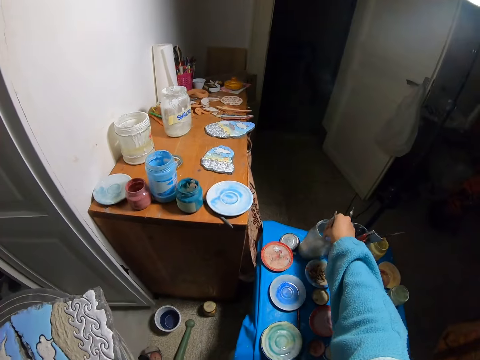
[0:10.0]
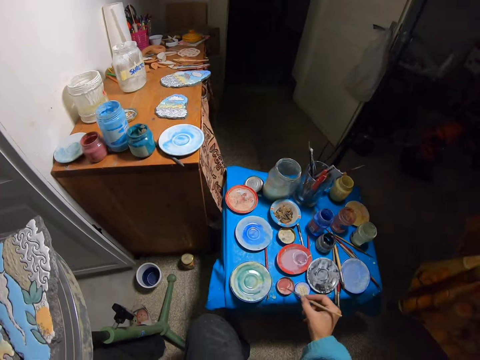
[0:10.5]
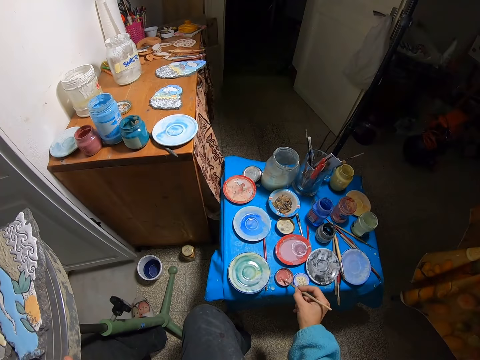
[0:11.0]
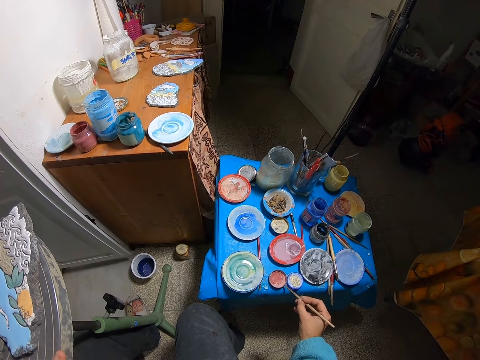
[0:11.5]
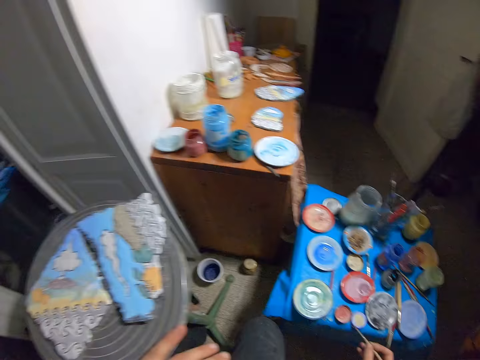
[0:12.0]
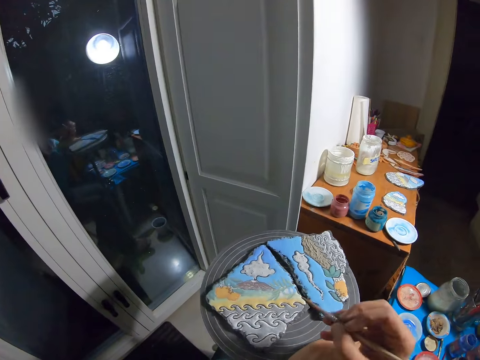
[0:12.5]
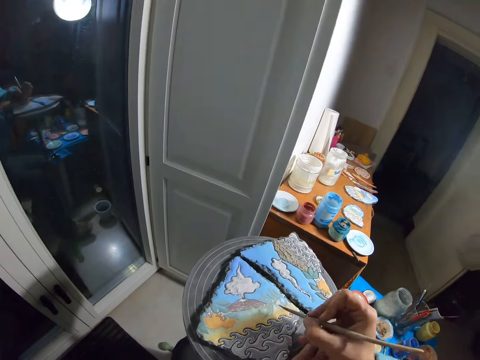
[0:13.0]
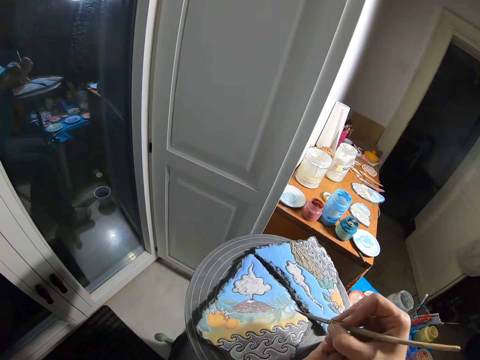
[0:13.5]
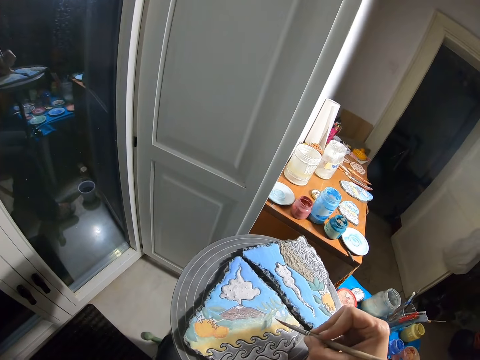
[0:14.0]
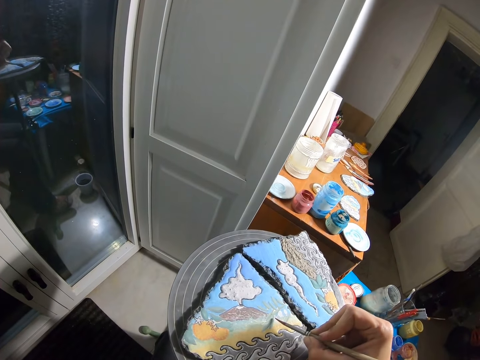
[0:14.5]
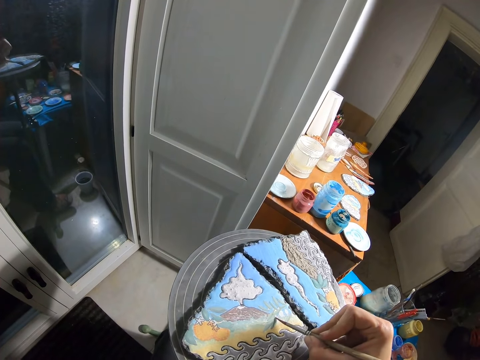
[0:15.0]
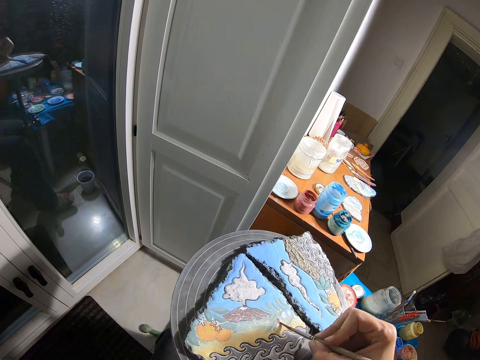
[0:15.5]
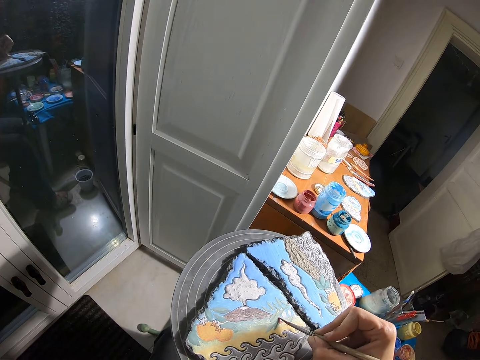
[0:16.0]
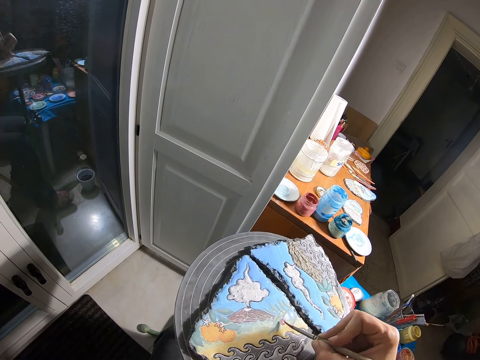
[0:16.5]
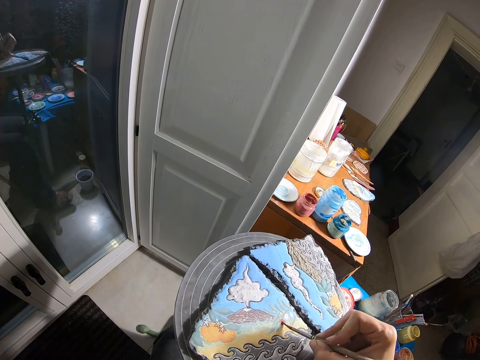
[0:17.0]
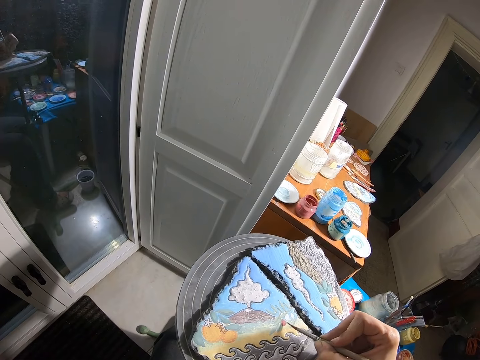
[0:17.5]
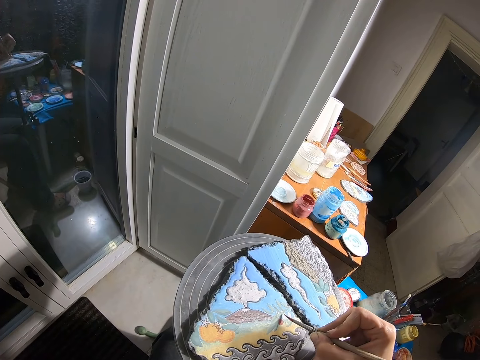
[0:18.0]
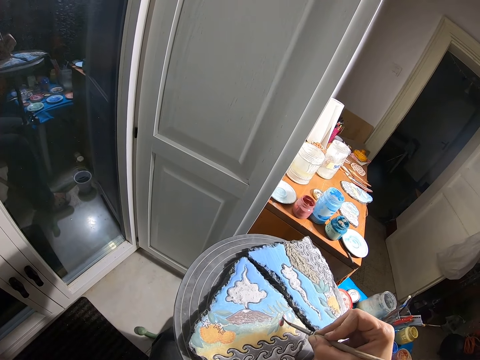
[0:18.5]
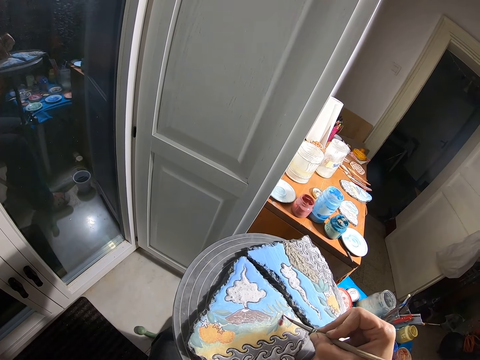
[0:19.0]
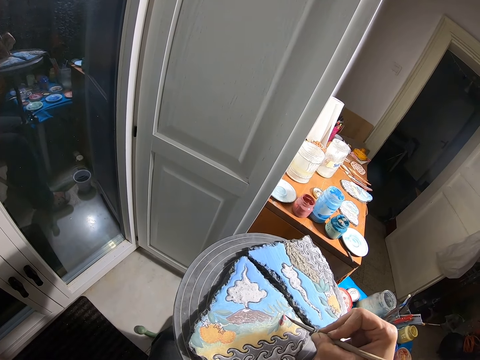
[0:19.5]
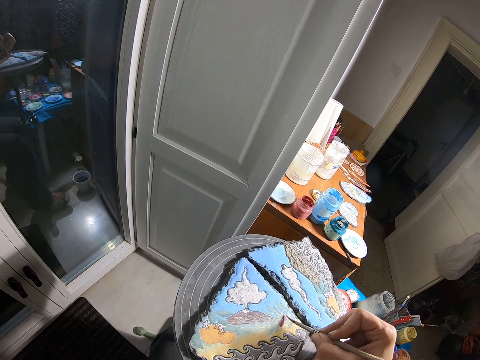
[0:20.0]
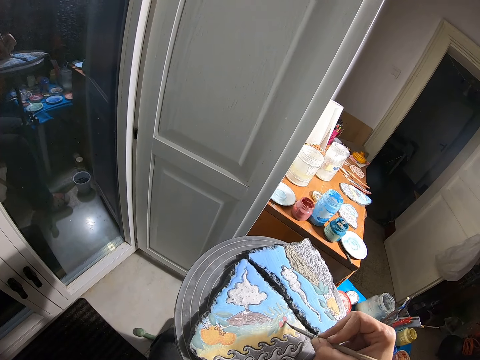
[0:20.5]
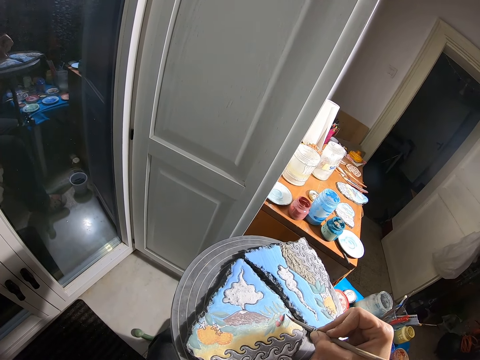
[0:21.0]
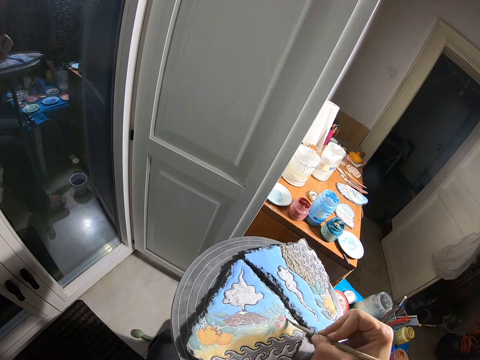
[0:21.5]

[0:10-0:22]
The camera wearer rubs the paint brush on the paint plate with his right hand. He paints a clay canvas with the paint brush in his right hand.

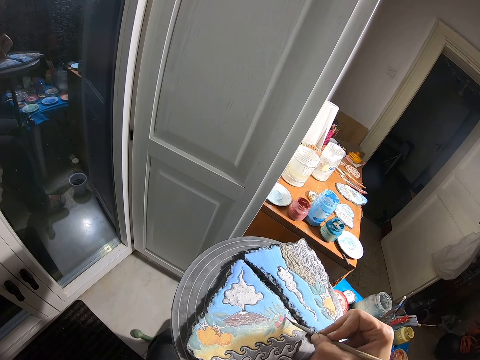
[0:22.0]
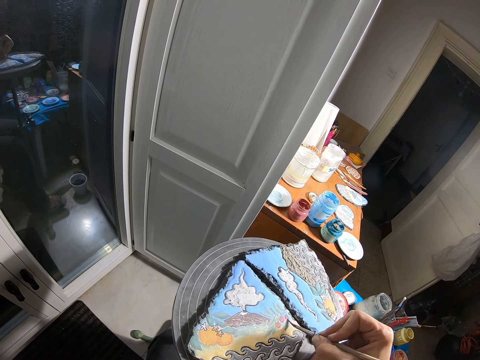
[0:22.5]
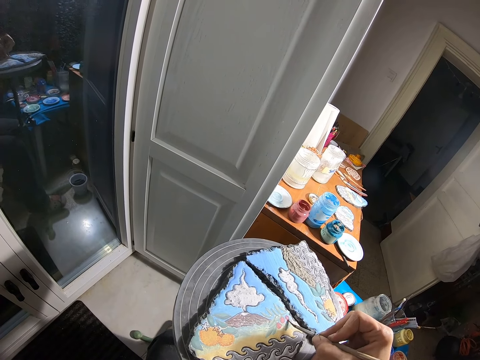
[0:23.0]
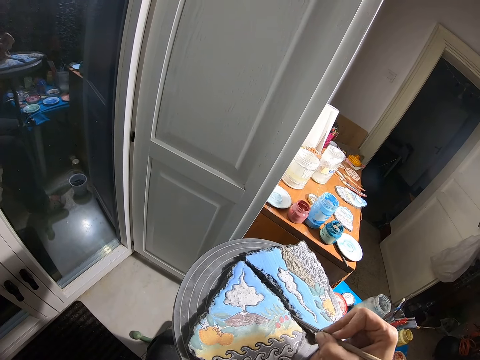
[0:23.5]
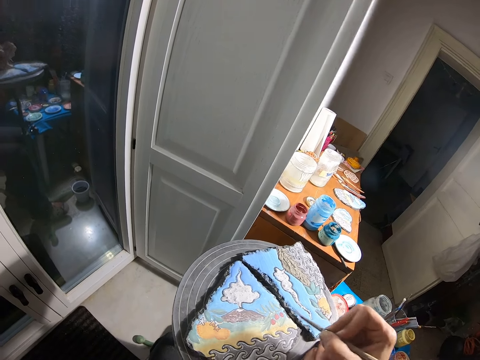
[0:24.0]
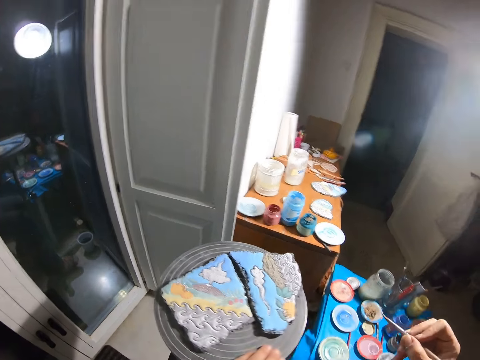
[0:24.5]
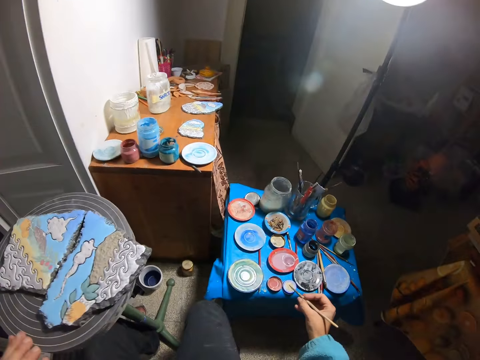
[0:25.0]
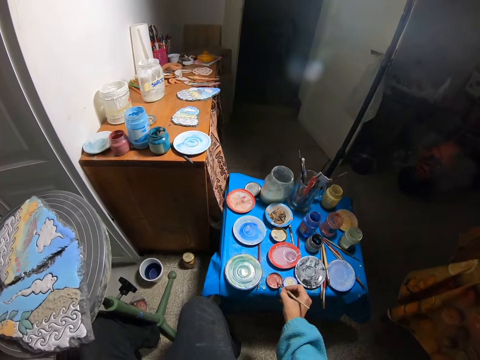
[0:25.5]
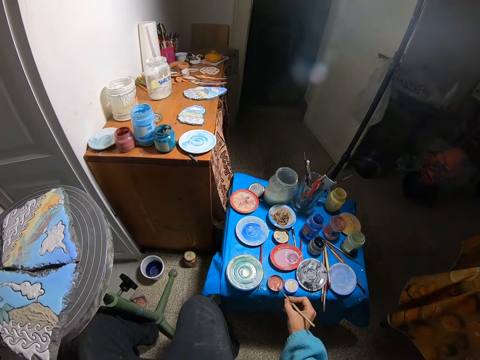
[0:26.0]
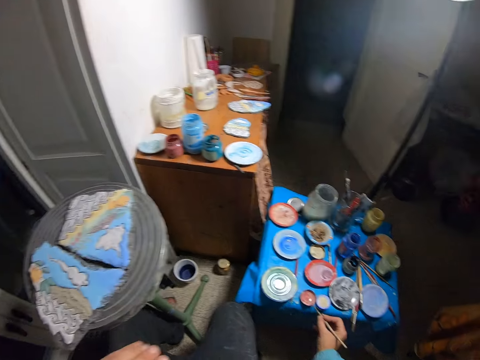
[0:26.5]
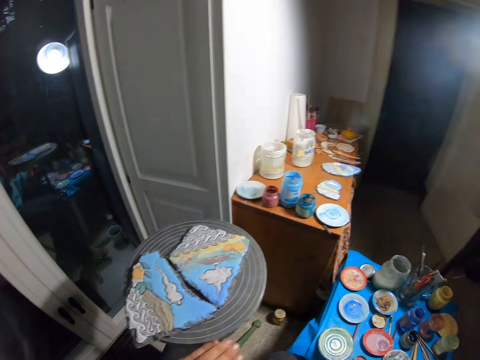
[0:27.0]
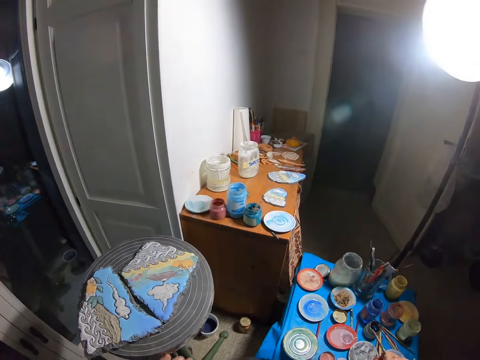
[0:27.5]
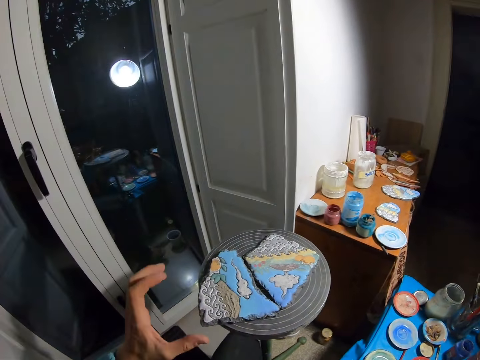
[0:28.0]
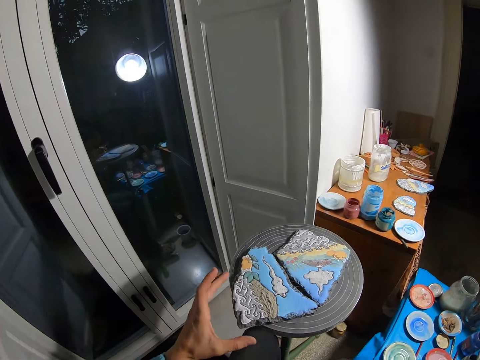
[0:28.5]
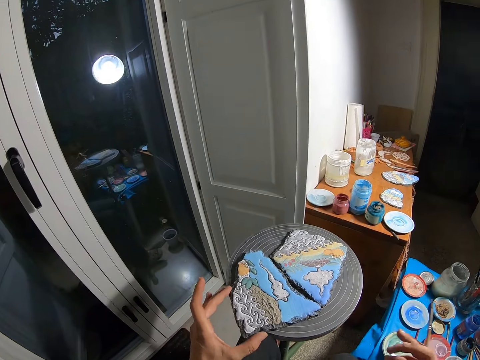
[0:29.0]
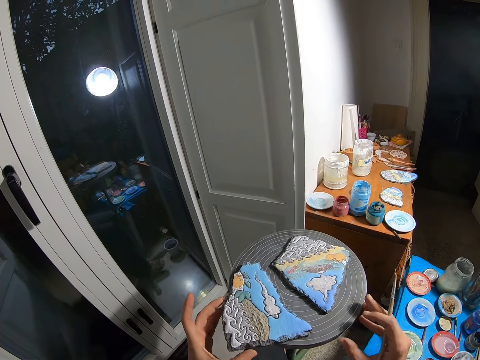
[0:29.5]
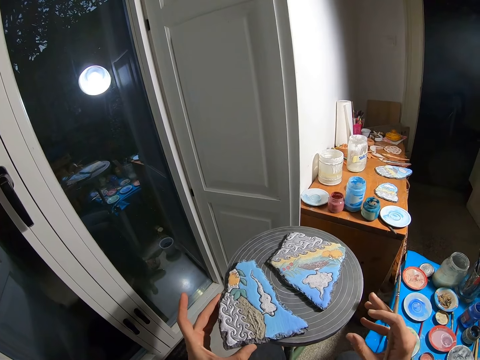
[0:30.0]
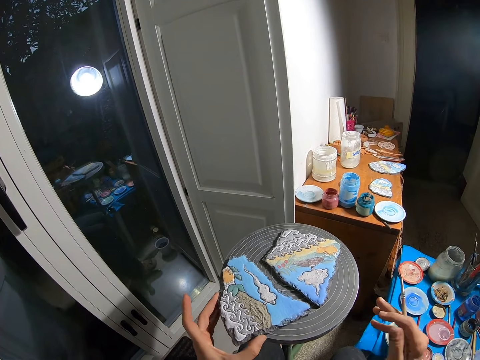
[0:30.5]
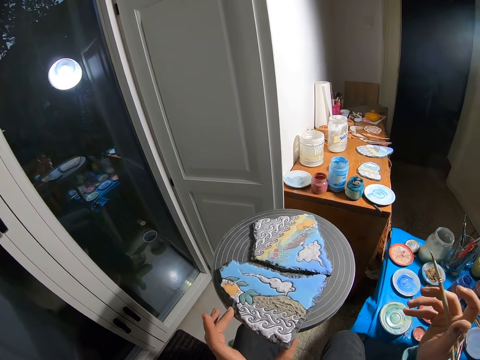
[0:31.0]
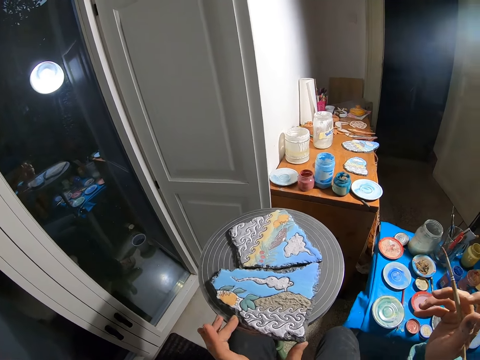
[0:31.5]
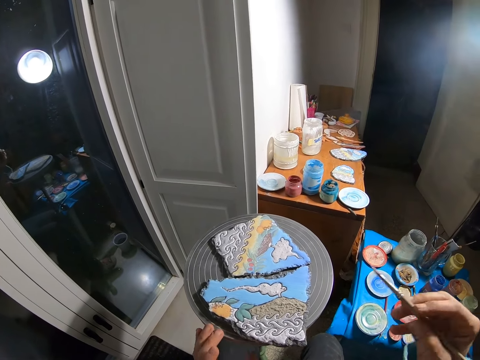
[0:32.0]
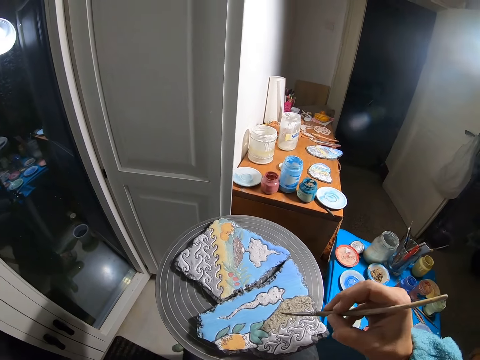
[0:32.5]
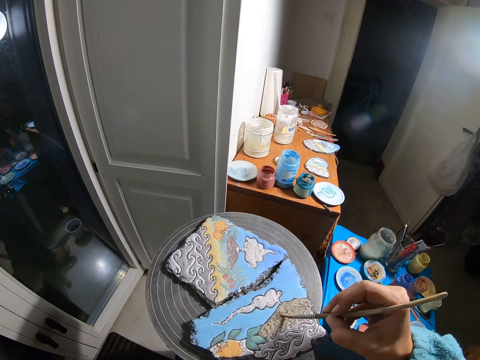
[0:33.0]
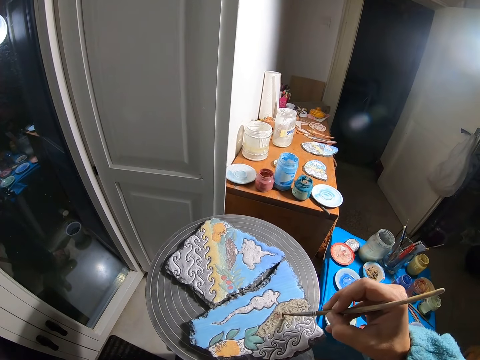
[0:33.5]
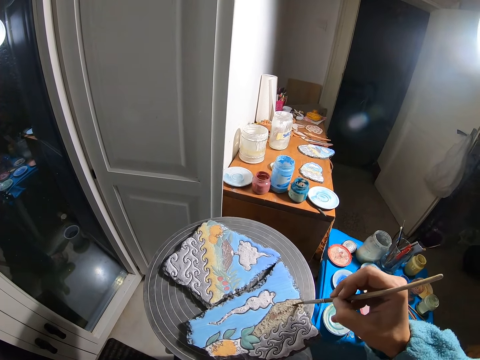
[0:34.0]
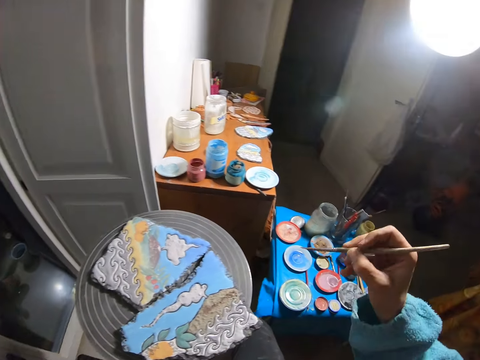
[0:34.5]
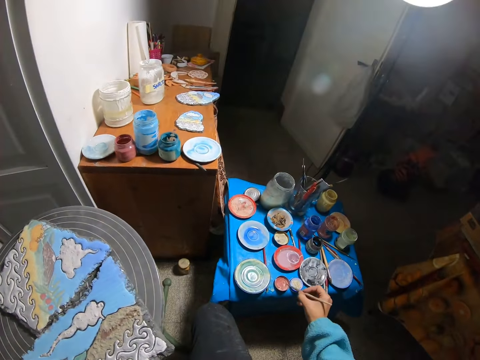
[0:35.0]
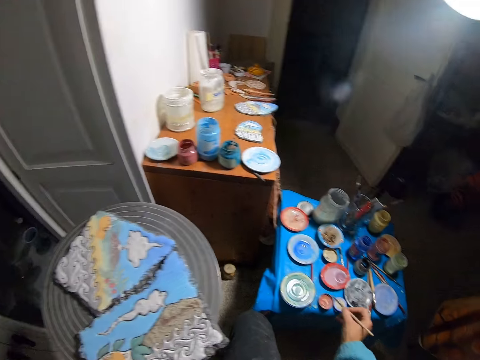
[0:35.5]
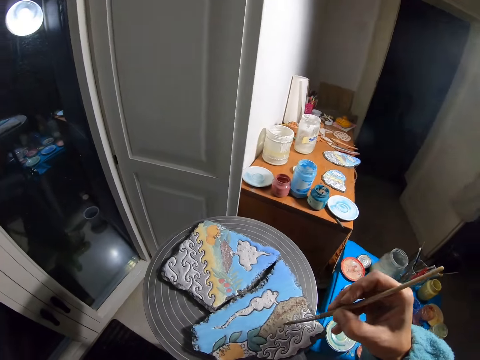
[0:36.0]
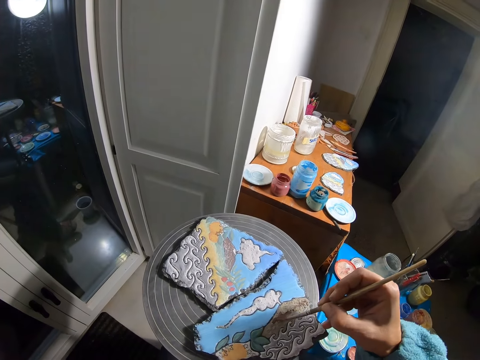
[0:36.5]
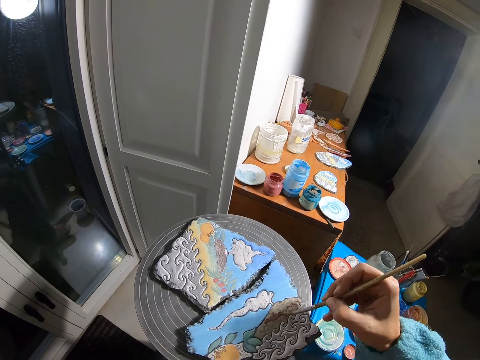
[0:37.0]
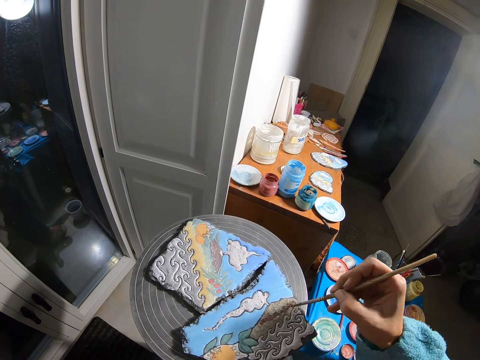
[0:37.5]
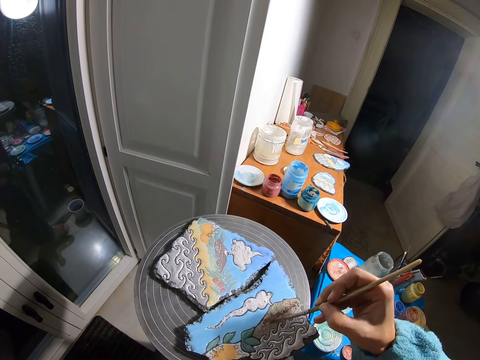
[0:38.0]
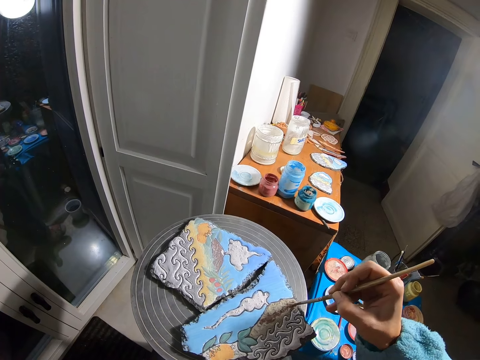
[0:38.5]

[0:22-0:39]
The camera wearer dips the paint brush in paint. He rubs the paint brush on the paint plate with his right hand. He looks at the paint. He adjusts the clay canvas with his left hand. He paints the clay canvas with the paint brush in his right hand. He dips the paint brush in paint. He rubs the paint brush on the paint plate with his right hand. He paints the clay canvas with the paint brush in his right hand.
